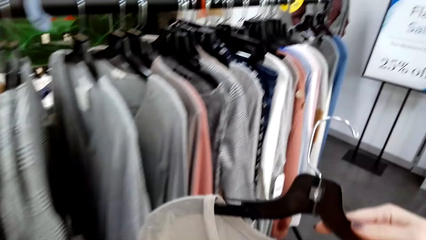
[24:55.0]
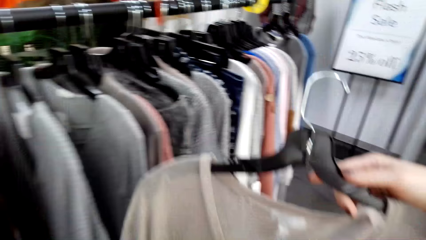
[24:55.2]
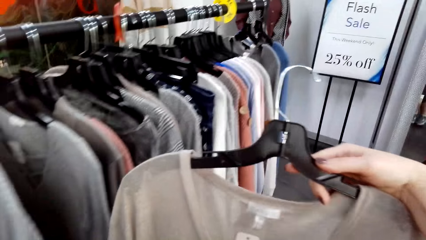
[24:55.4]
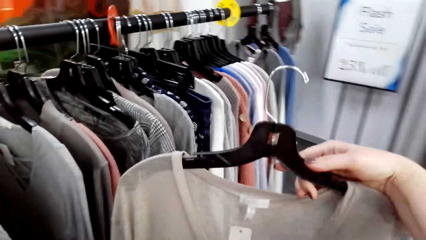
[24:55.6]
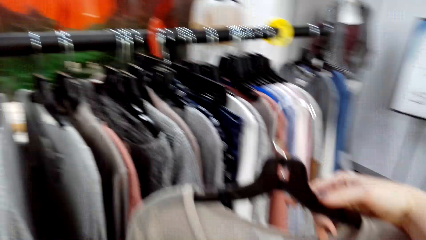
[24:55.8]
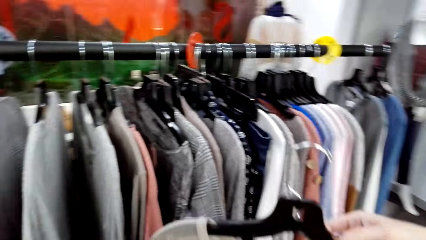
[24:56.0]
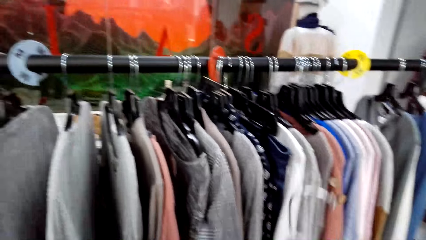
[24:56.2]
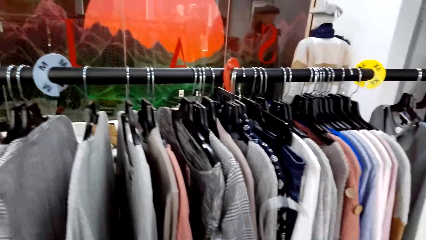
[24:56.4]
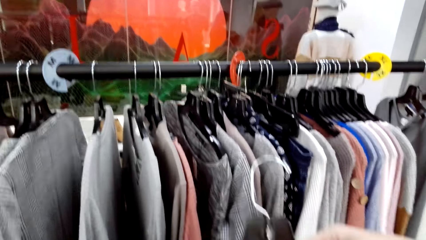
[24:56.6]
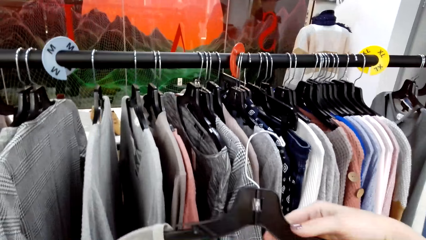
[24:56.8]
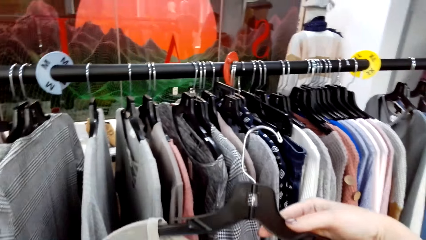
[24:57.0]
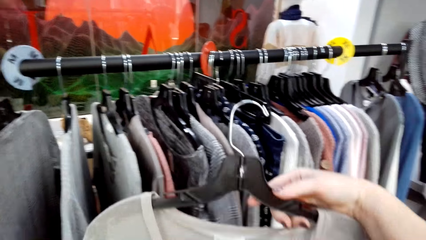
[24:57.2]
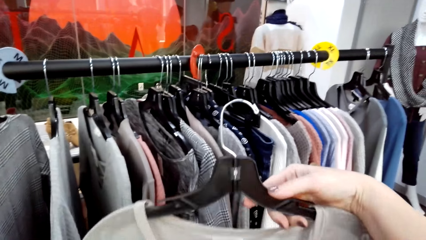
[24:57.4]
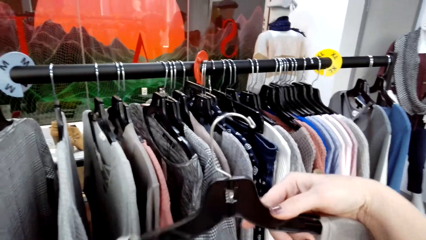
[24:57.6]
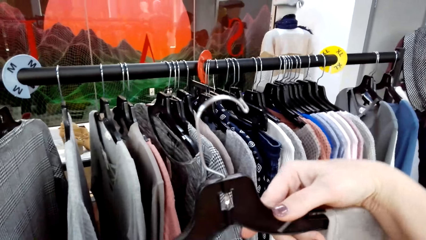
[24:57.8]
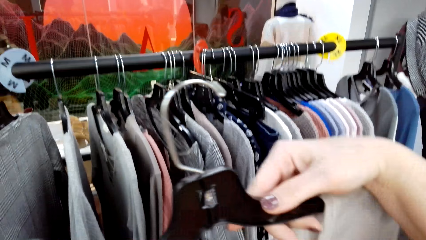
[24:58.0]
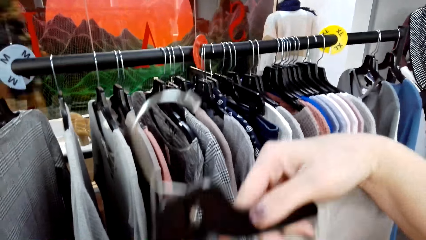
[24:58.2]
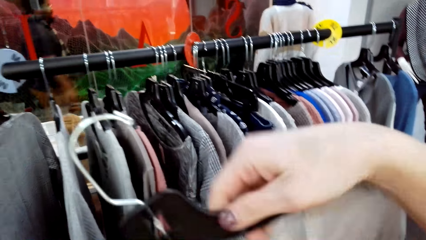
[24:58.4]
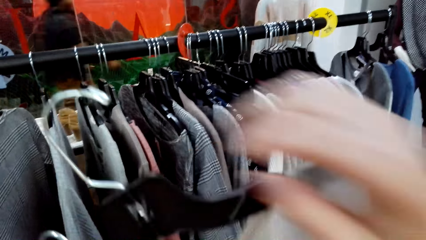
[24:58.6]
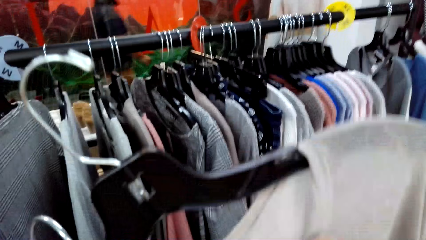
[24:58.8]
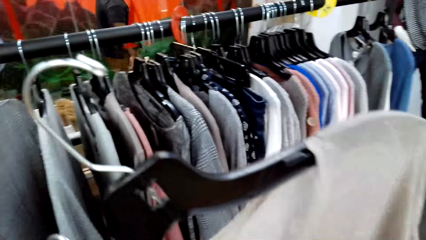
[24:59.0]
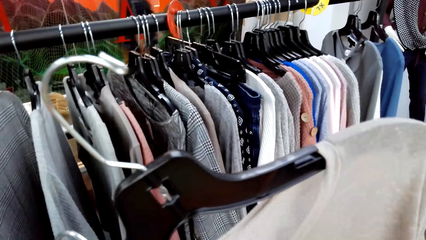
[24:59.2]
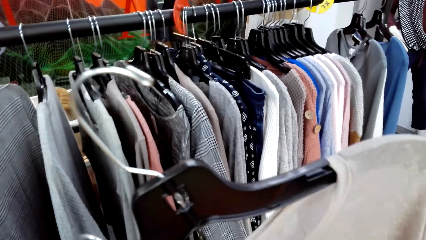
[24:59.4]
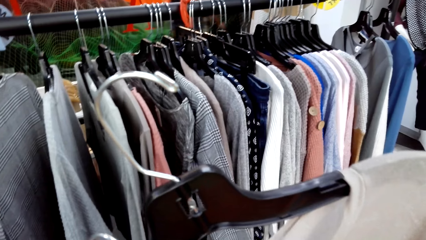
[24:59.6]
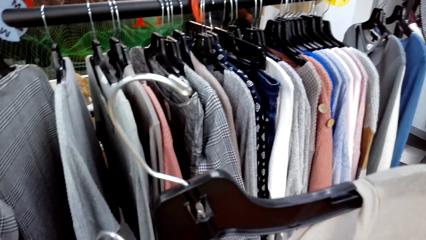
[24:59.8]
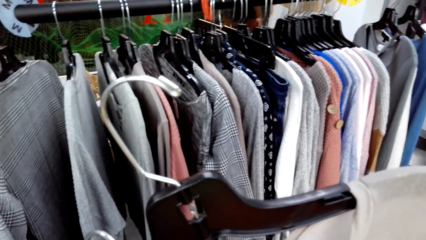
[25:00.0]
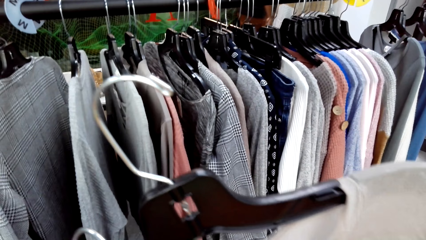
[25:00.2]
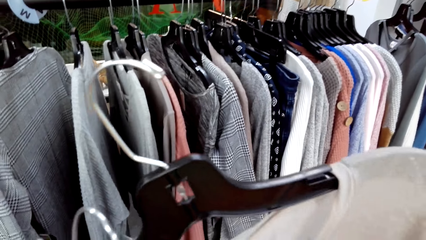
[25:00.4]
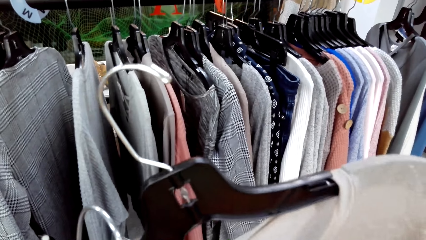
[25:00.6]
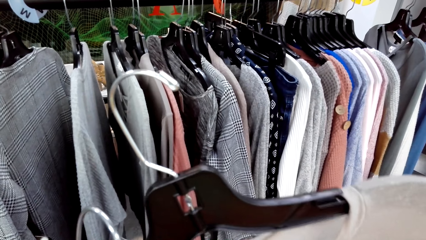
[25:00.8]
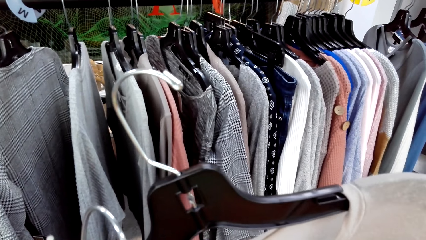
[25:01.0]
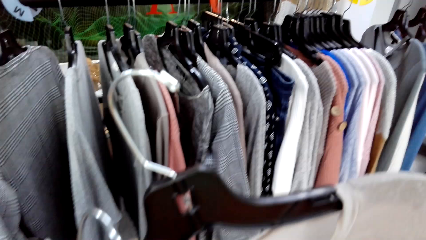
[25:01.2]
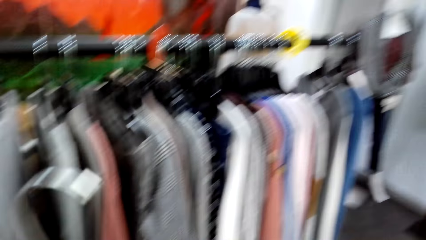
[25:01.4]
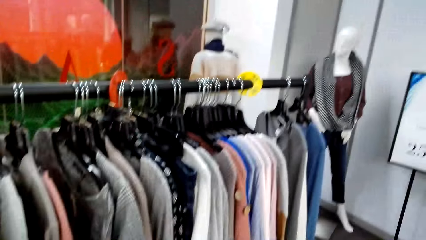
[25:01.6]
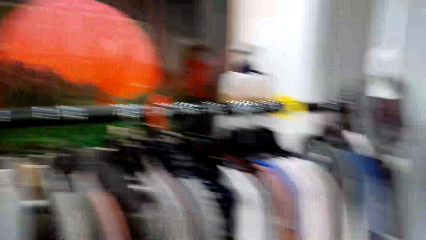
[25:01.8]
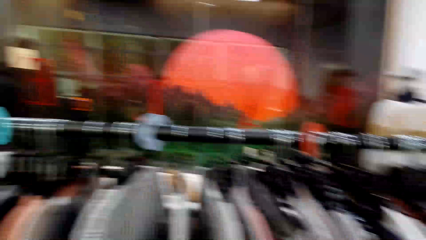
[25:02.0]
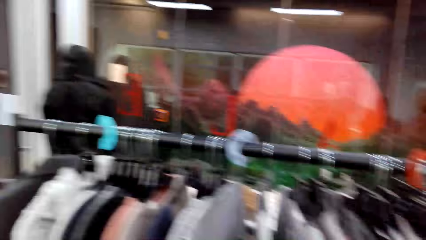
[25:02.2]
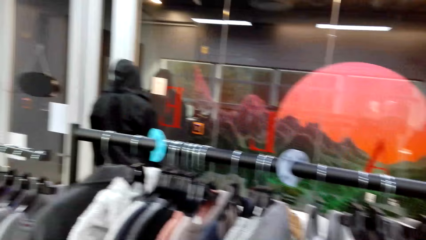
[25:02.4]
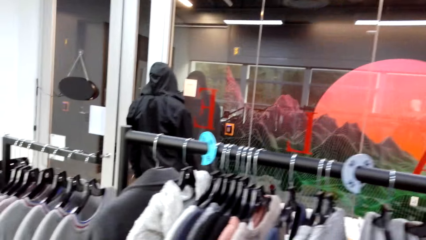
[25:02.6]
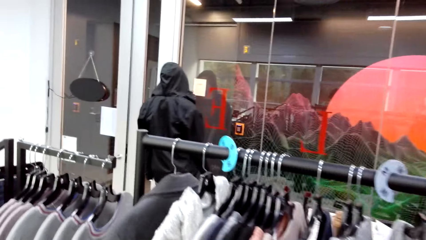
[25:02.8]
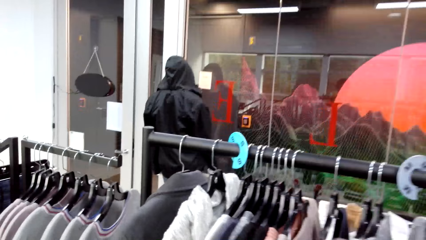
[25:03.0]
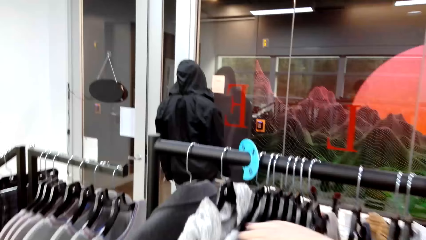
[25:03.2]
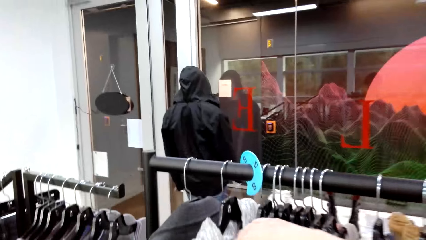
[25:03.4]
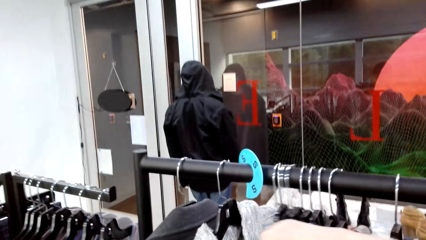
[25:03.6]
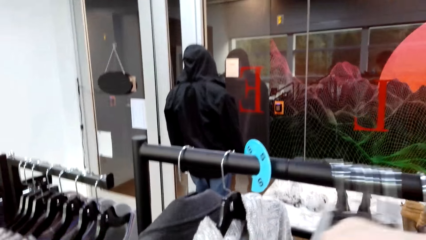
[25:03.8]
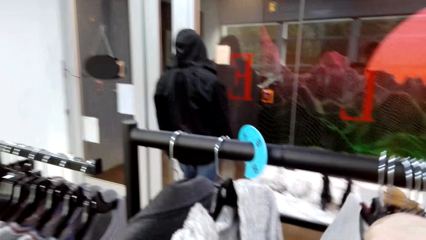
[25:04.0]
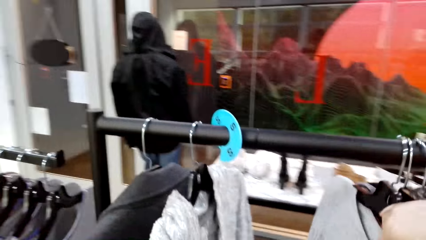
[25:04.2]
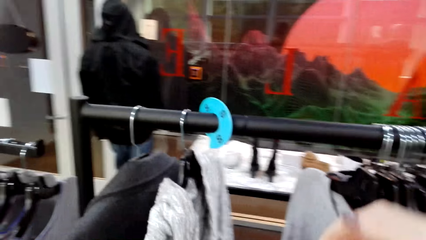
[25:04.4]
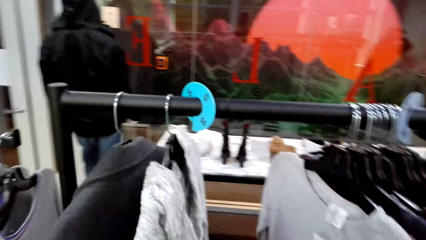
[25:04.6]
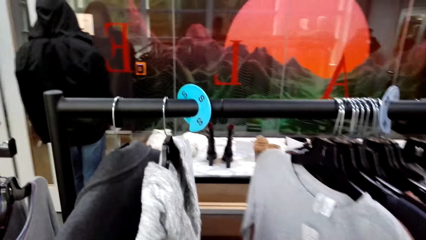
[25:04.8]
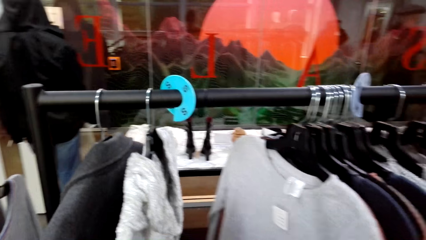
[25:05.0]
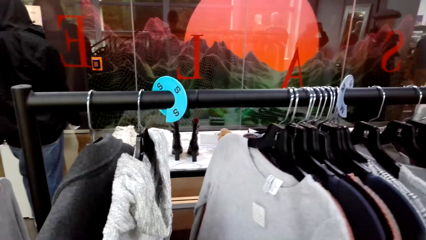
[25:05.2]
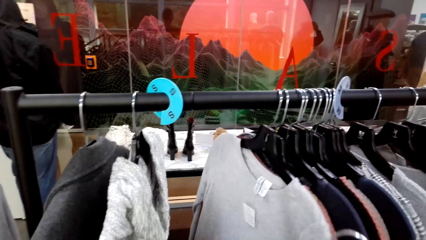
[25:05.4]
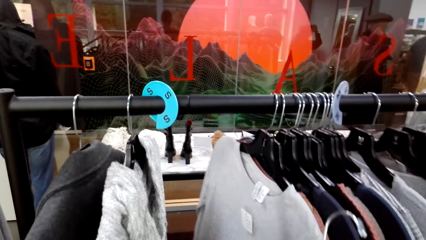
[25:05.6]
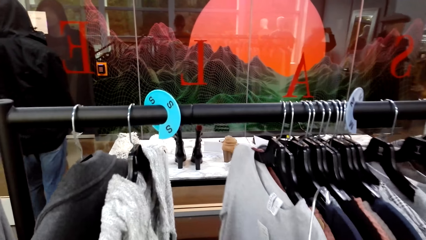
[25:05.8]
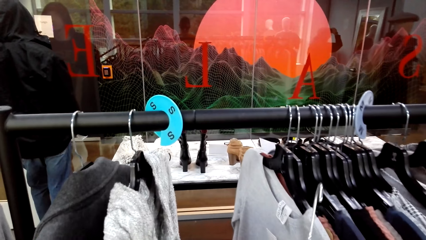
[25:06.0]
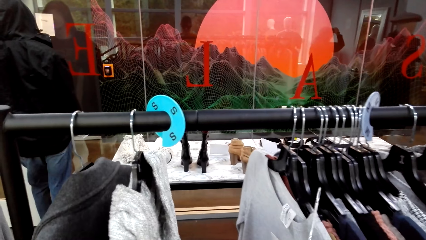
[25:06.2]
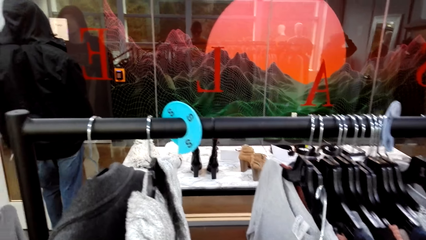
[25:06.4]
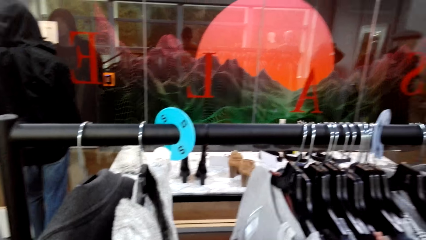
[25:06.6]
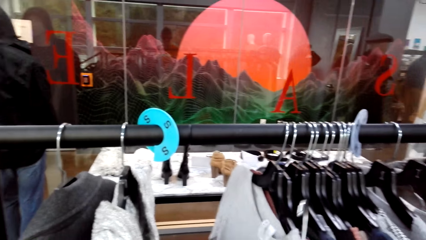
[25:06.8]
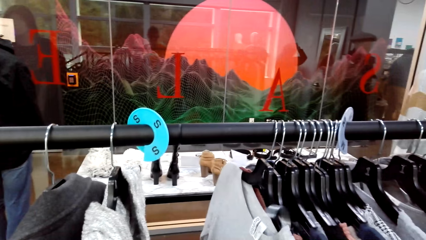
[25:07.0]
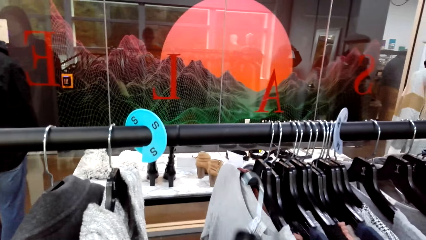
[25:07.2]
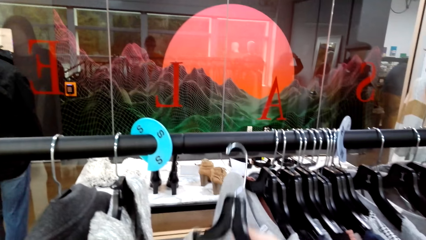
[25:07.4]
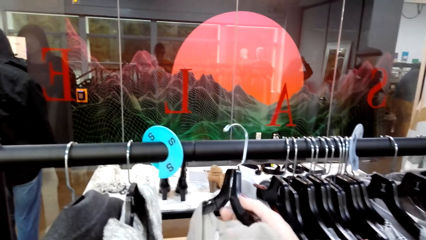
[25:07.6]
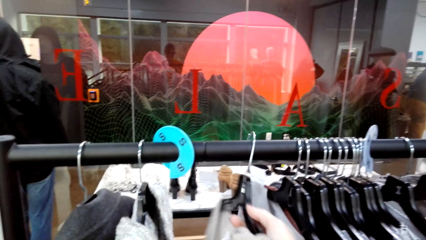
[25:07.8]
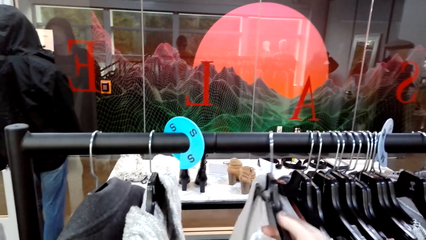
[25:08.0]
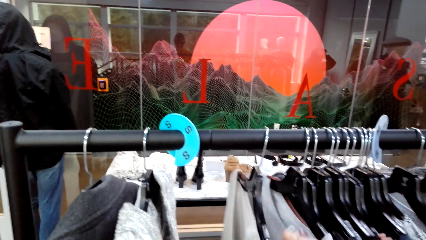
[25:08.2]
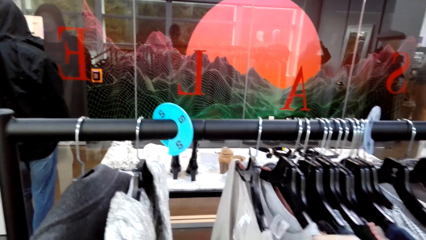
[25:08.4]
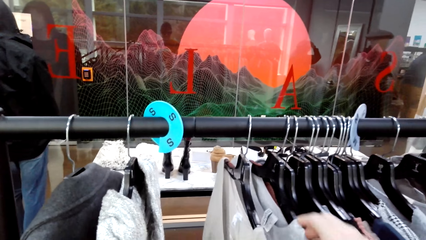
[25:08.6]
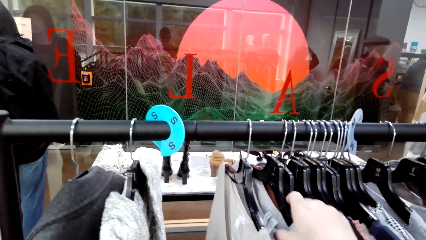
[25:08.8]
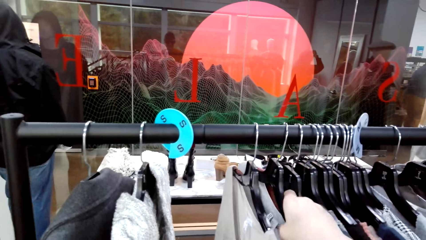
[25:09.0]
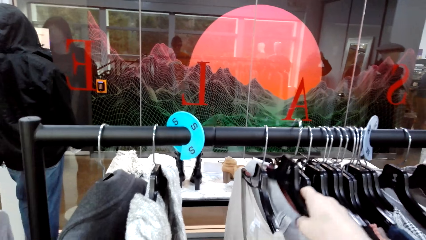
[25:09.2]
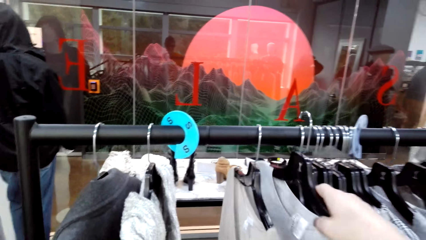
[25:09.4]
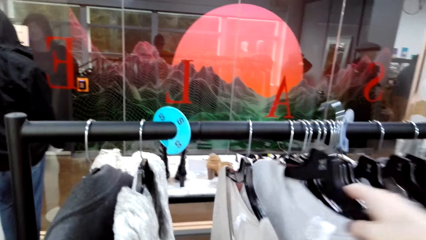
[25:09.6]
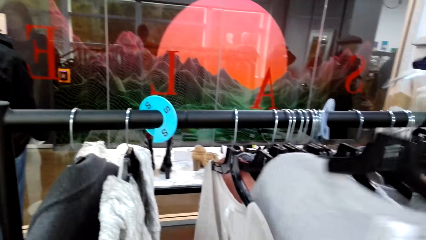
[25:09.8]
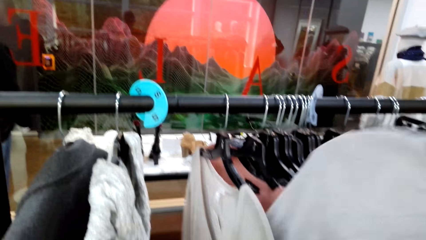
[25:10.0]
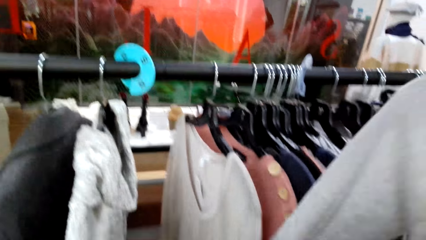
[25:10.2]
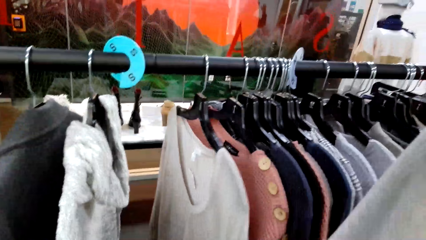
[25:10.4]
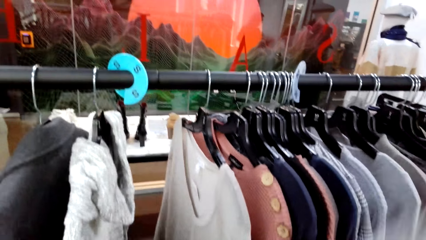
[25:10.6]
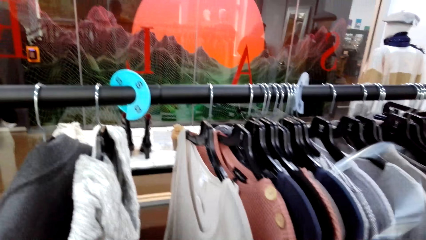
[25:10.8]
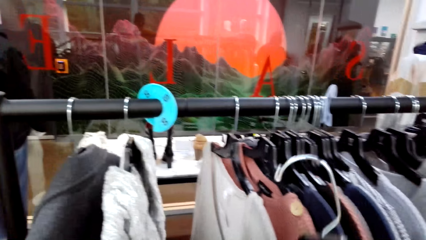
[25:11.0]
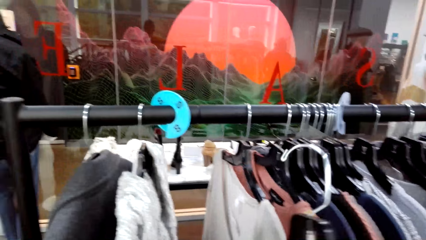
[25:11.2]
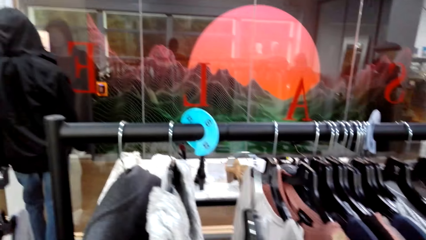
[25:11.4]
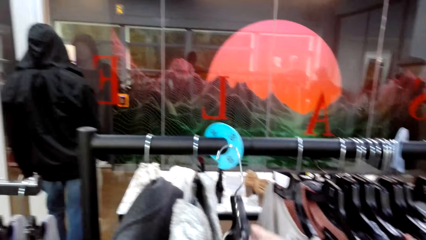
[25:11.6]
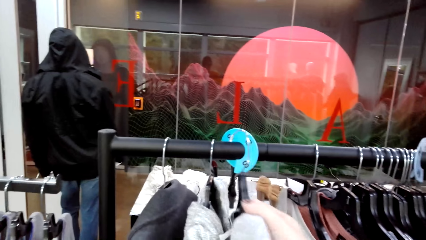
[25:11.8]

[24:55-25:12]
The camera wearer stares at the top on the hand. They push clothes on the rail and select the clothes on the hangers. They look around. They hang the cloth on the hanger on the rail. They pick up the cloth from the hanger.
